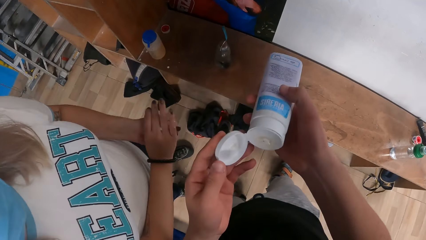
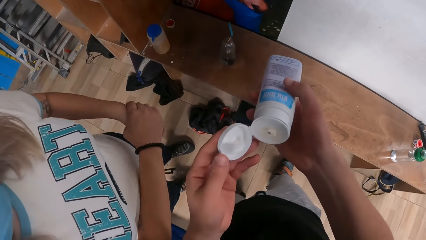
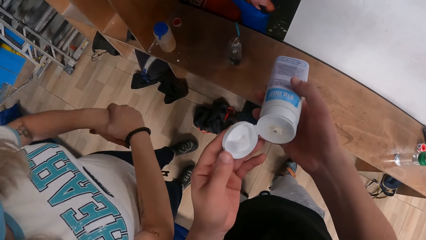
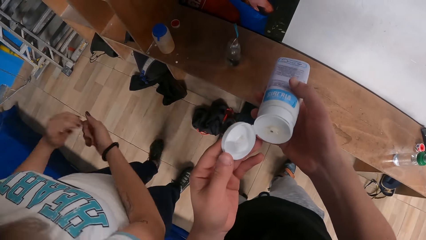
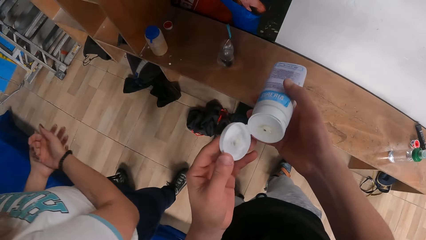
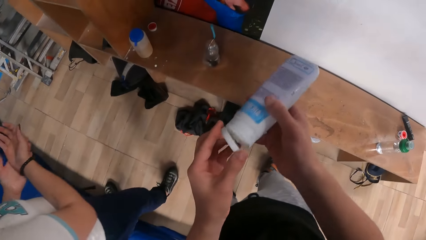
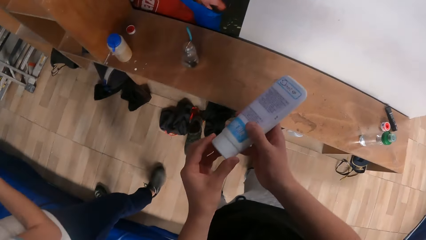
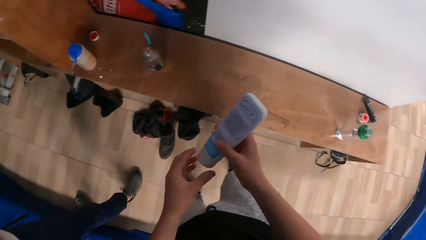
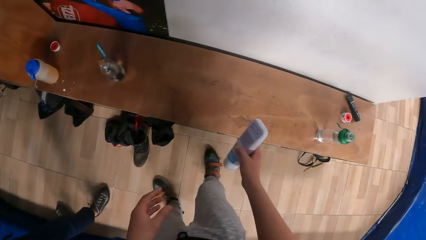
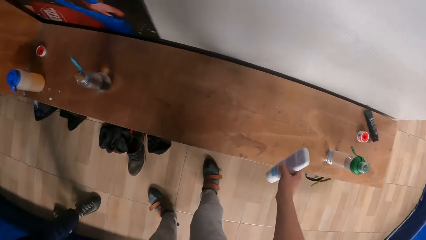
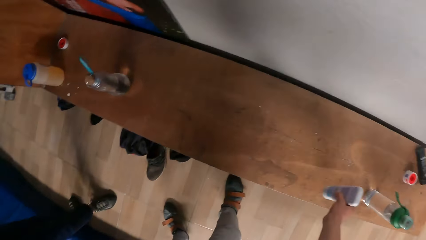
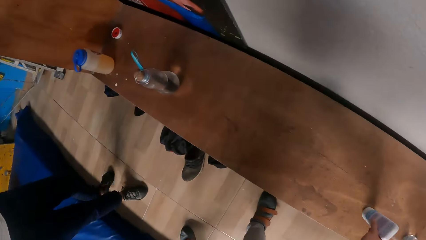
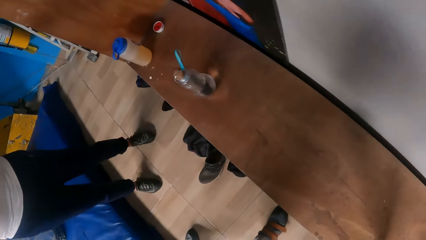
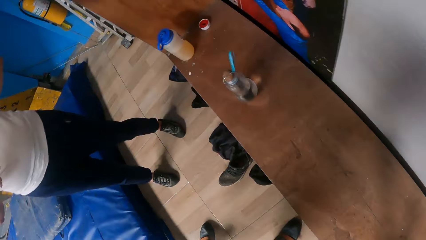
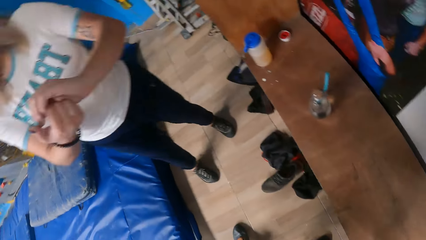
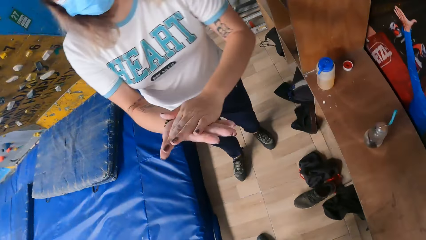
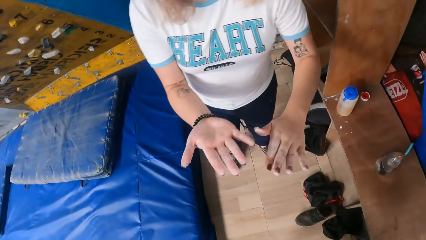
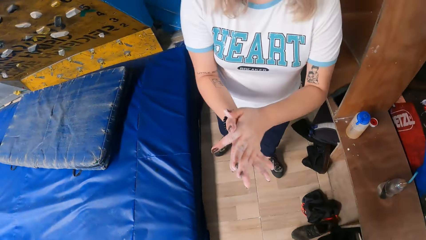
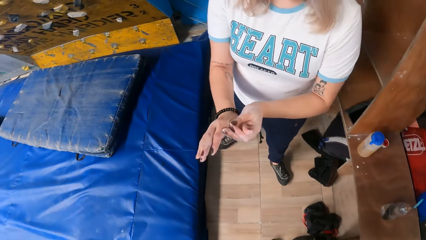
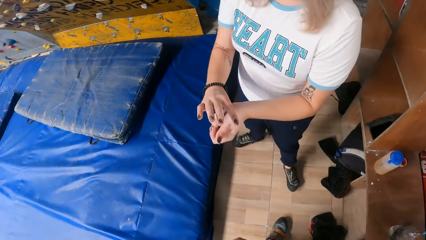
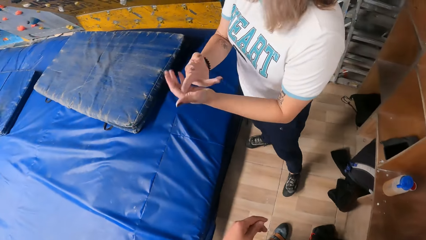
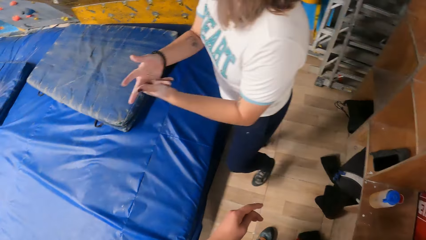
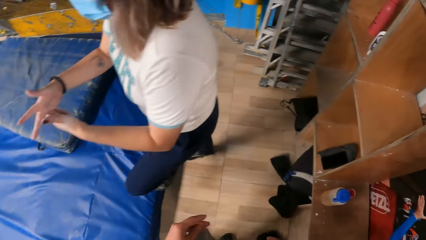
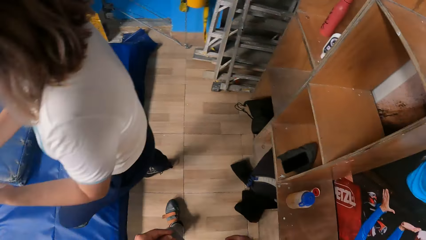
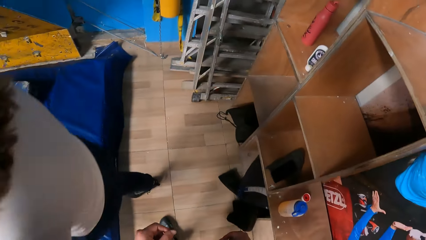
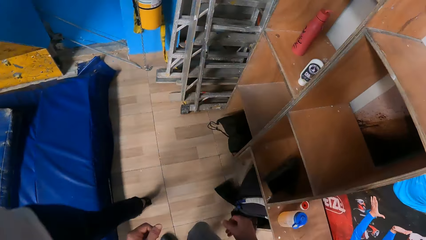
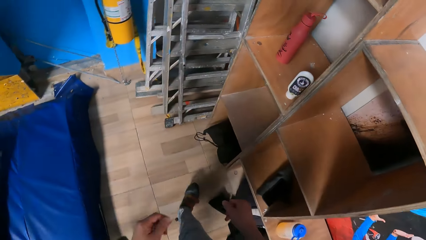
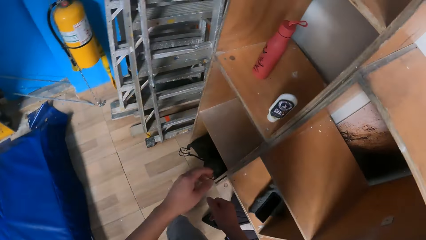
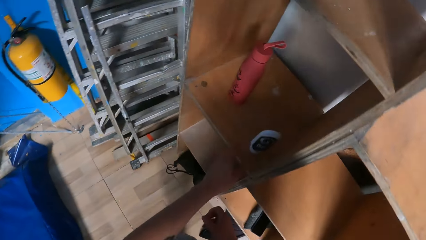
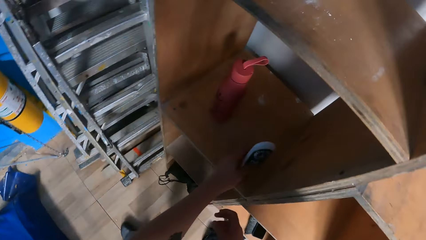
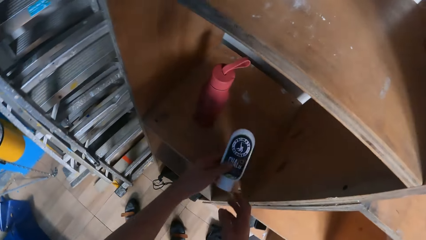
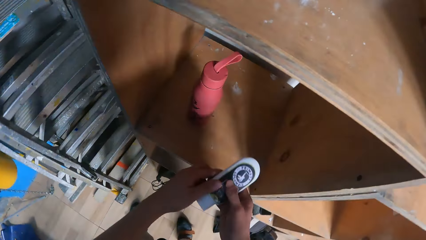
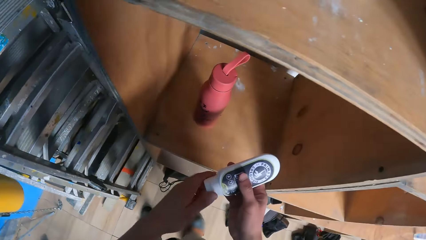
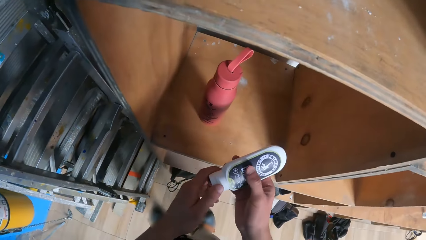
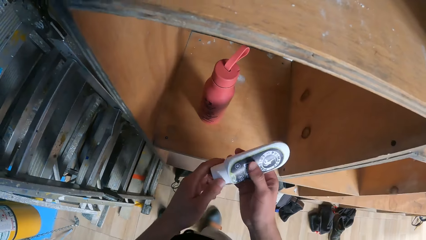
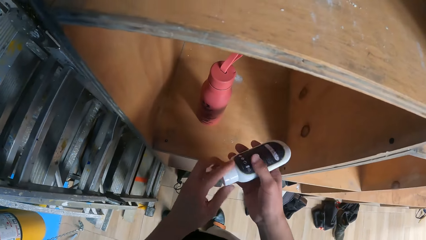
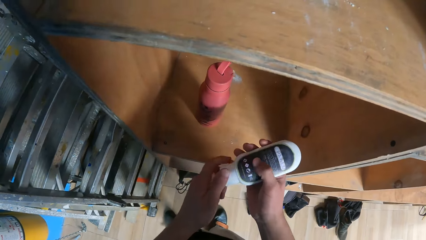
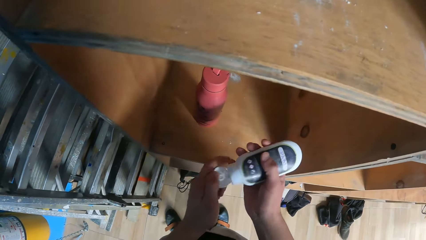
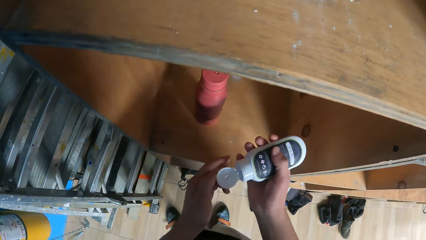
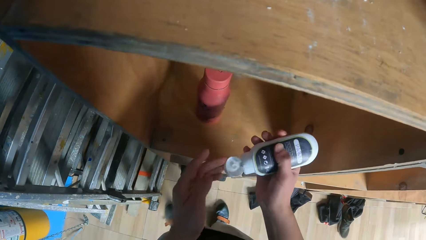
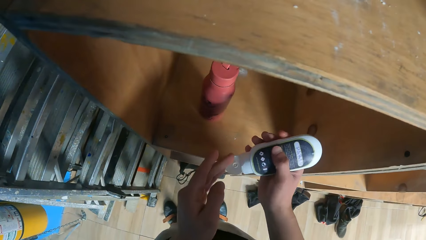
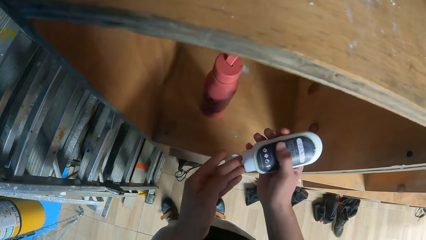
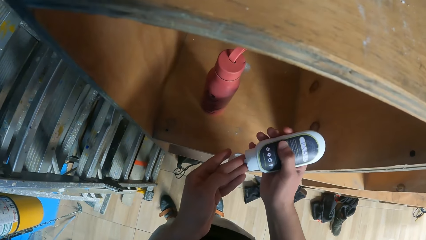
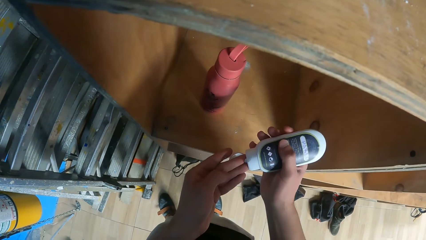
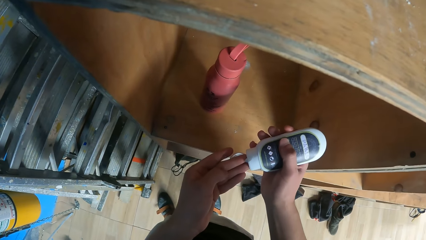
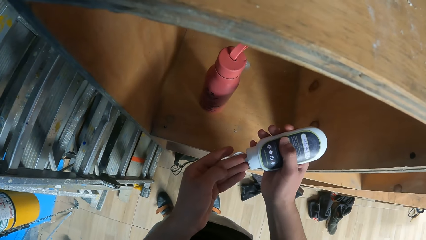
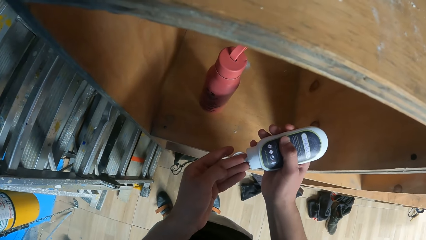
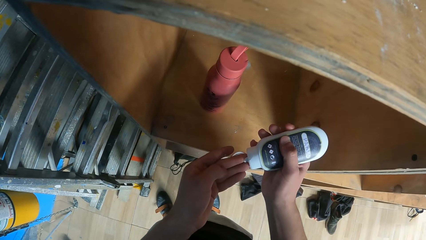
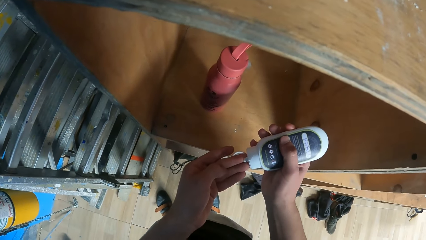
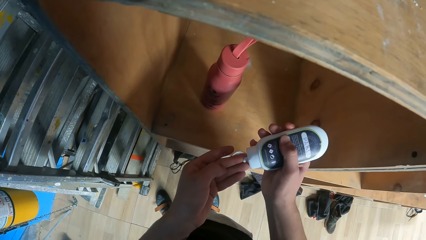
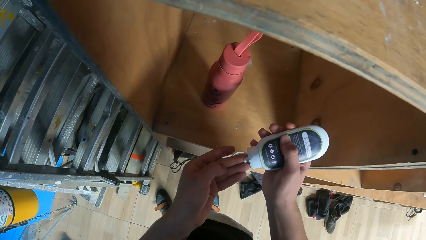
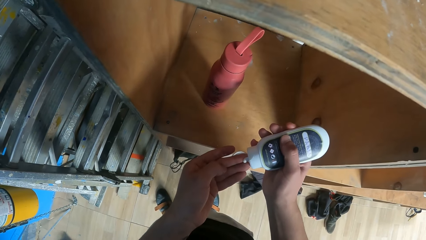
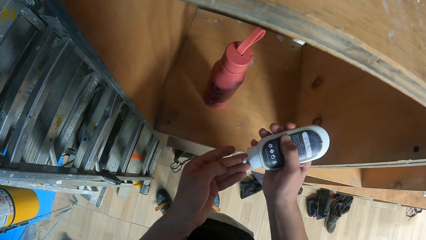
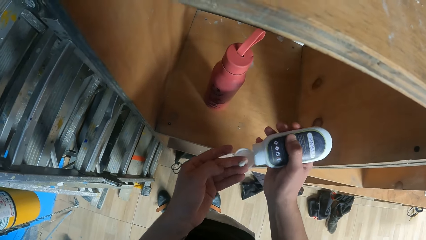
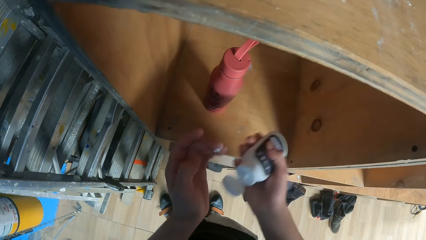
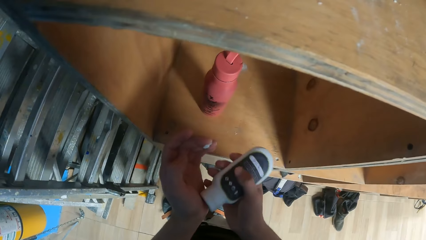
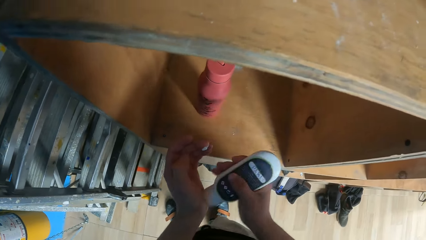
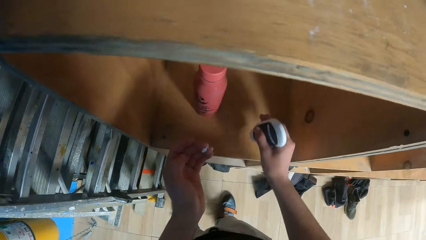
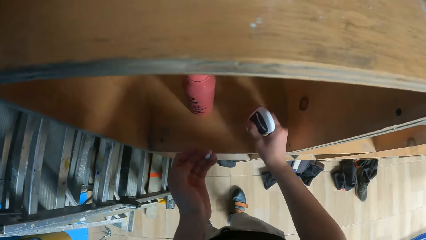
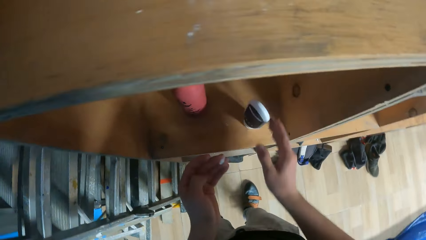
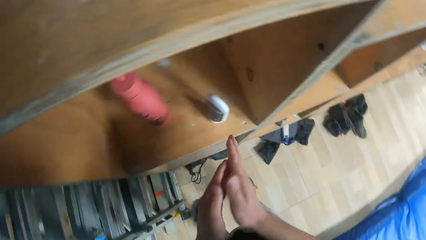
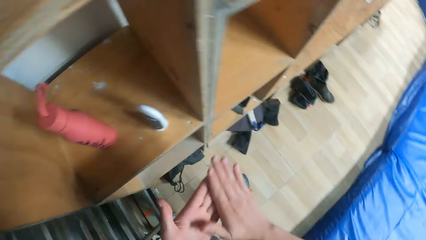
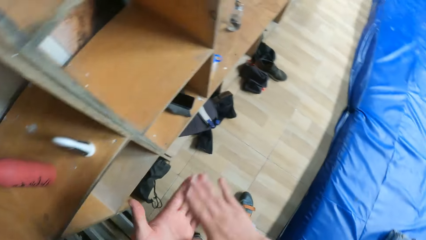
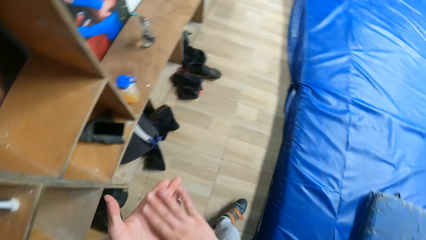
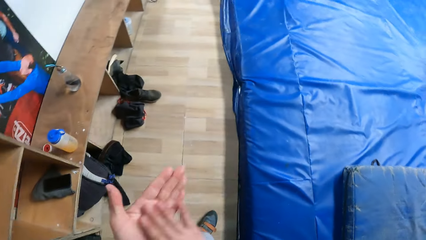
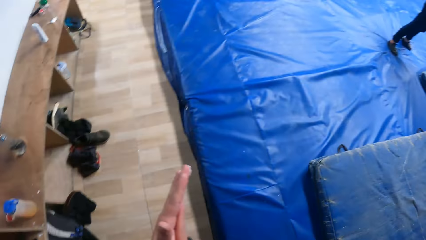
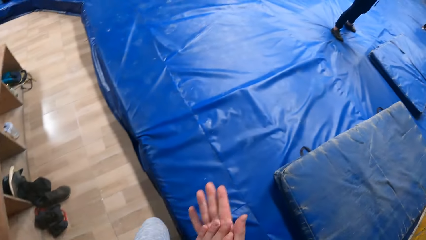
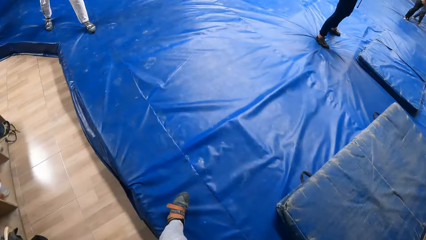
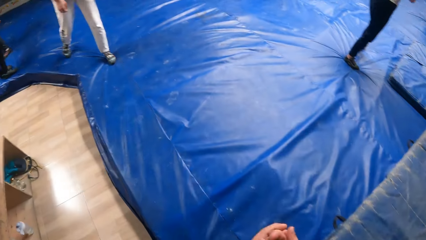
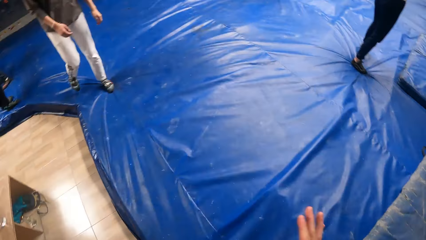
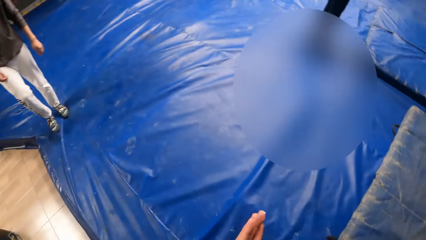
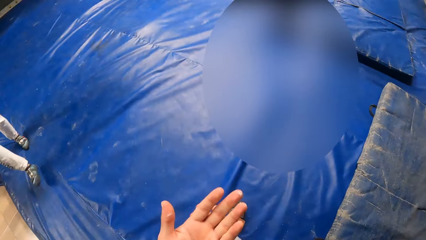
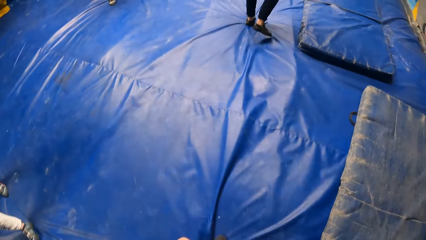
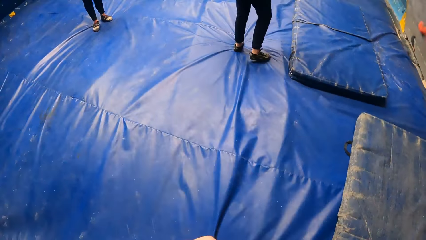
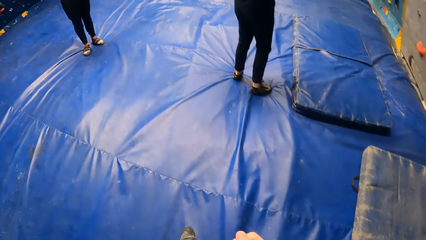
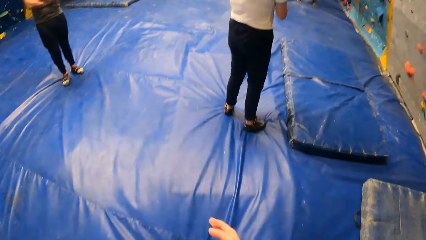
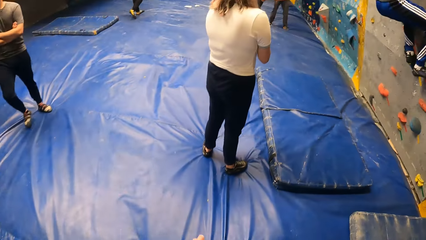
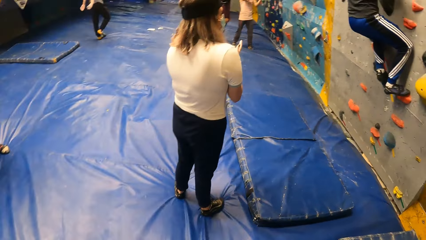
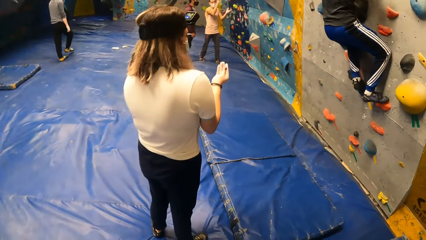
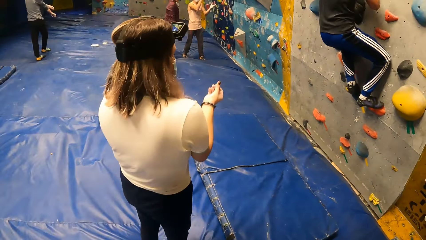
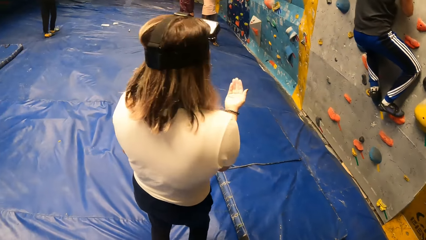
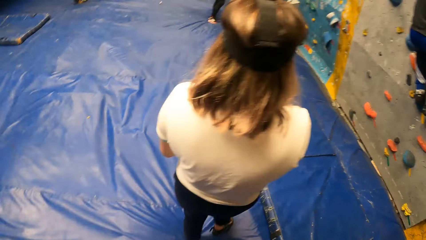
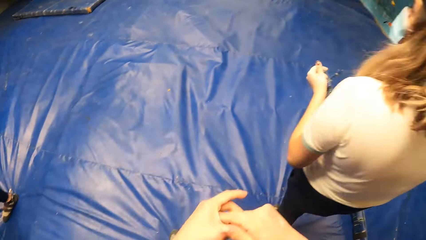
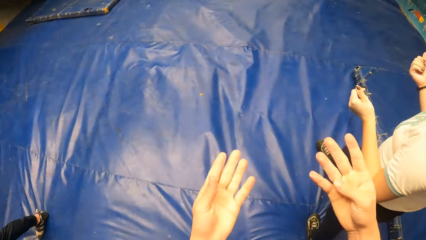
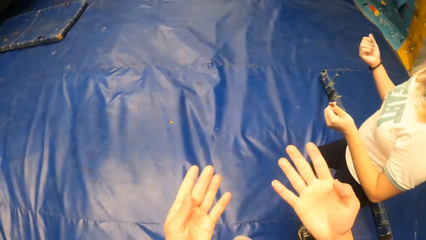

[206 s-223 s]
A female rubs her hands. The camera wearer covers the cream with a hand. He places the cream on the bench. He looks around at the female. The female gestures with her hands and rubs her hands. The camera wearer walks around the climbing area. The female walks away. The camera wearer picks the cream from the table. He holds the cream with both hands. He tilts the cream bottle with both hands. He opens the lid with hands. He squeezes cream into his fingers. He covers the lid of the cream bottle. He places the cream bottle on the locker. He rubs his hands. He walks around the climbing area.
